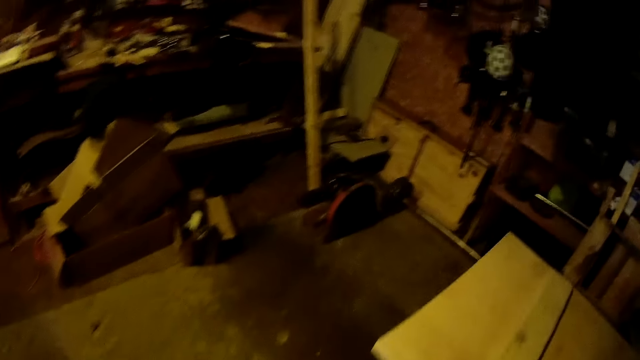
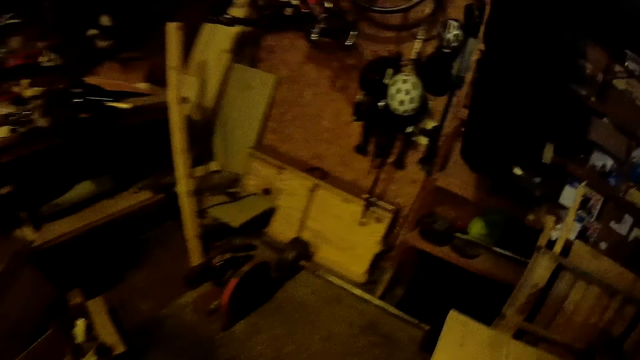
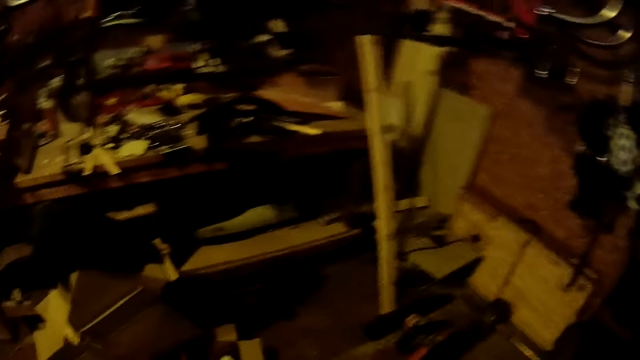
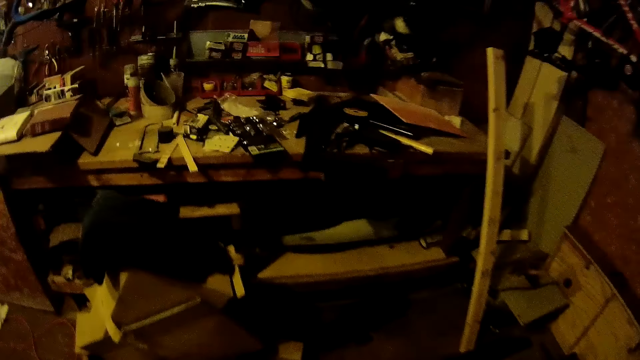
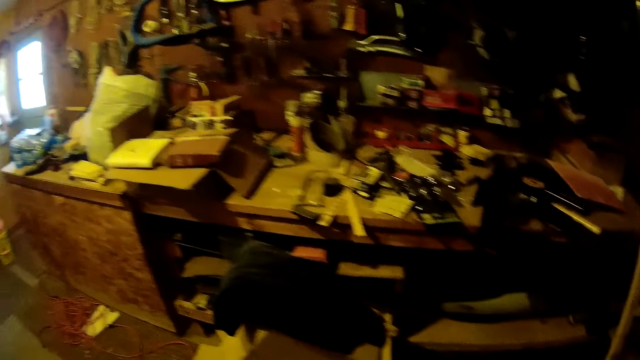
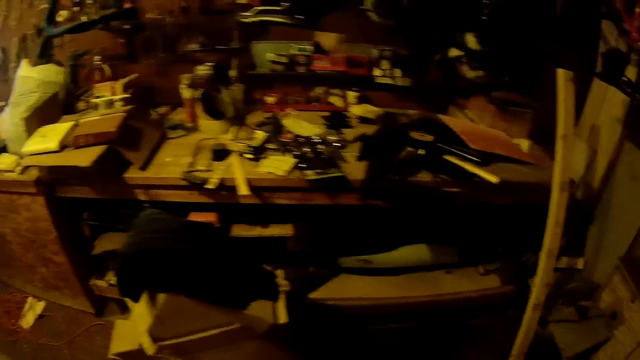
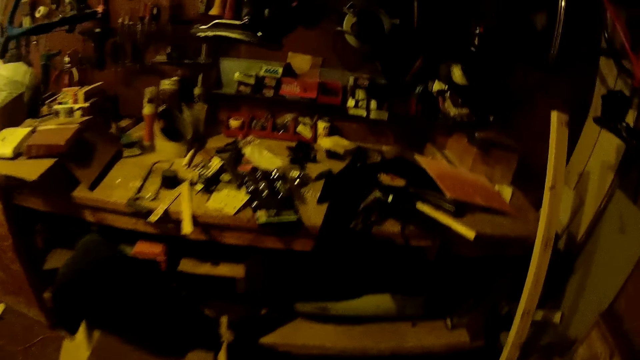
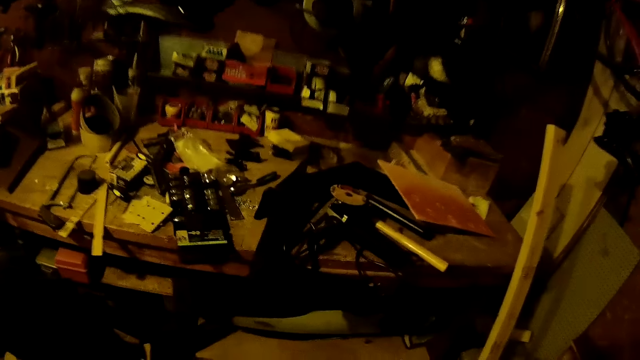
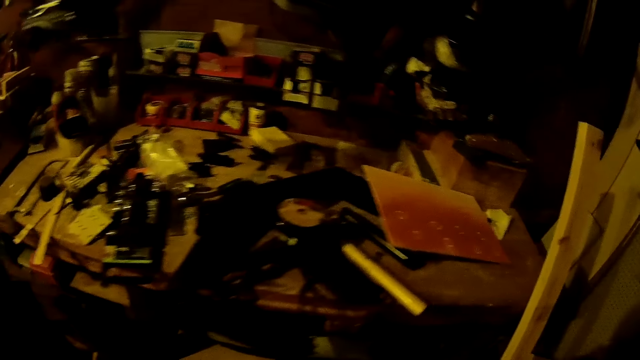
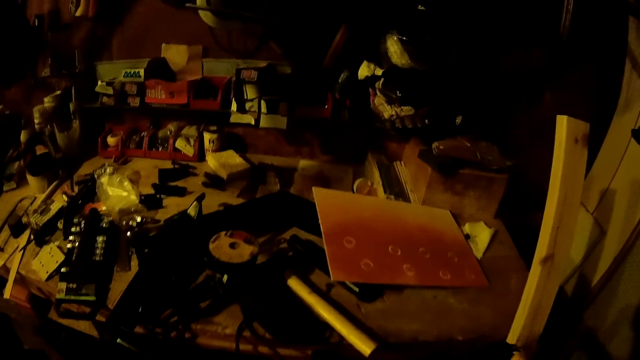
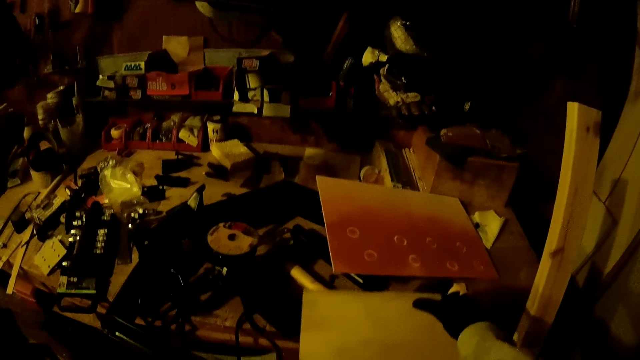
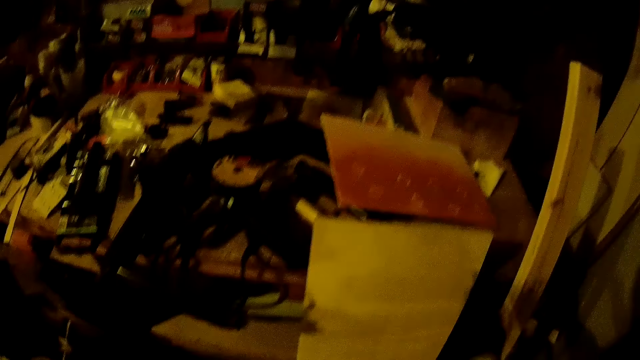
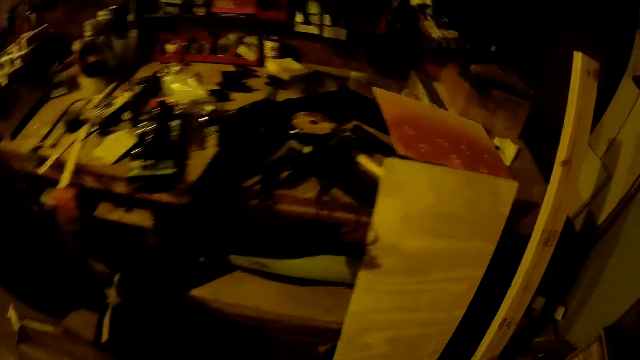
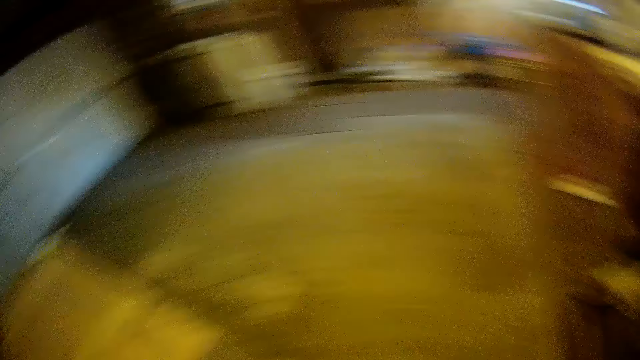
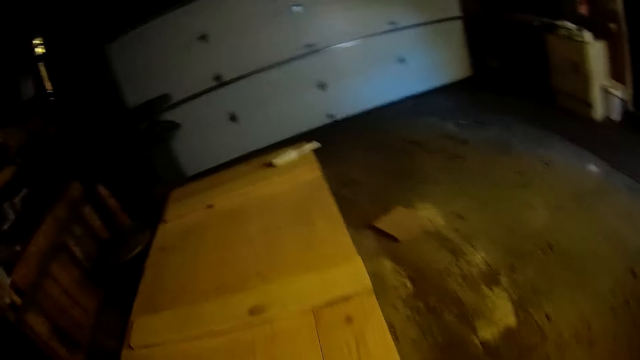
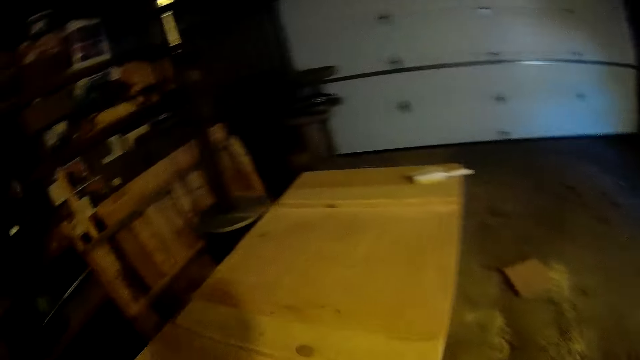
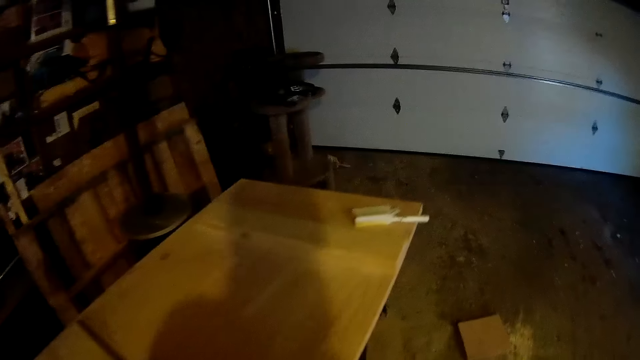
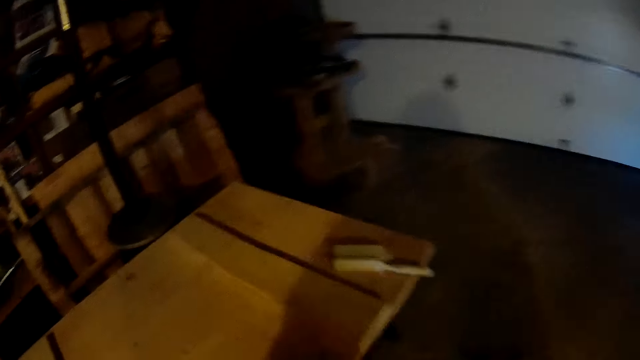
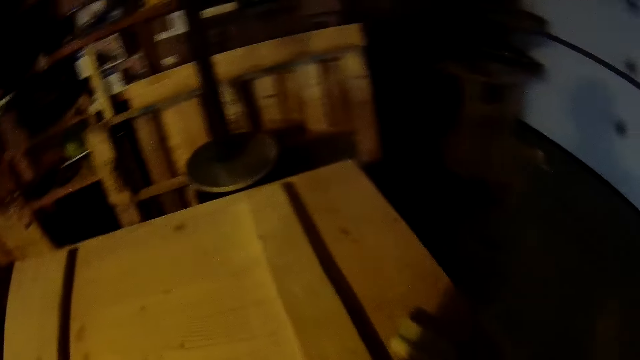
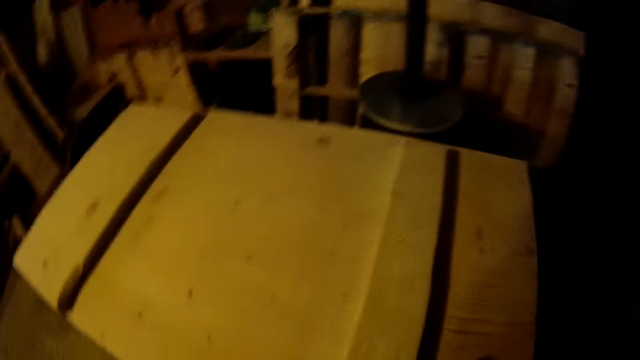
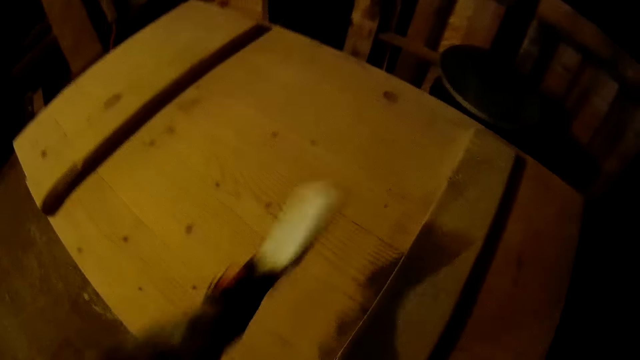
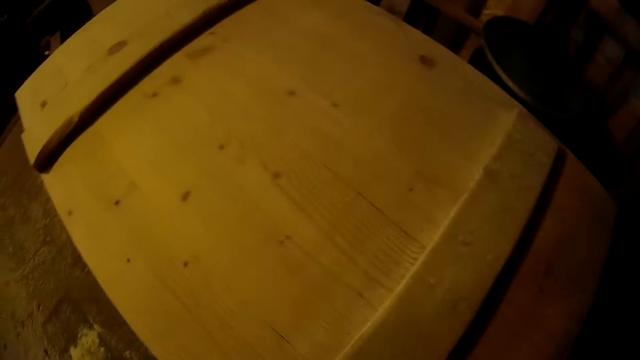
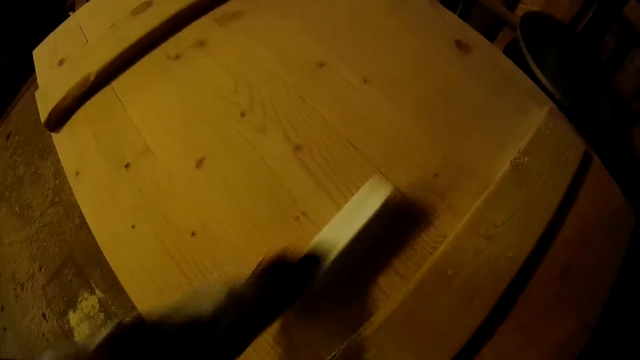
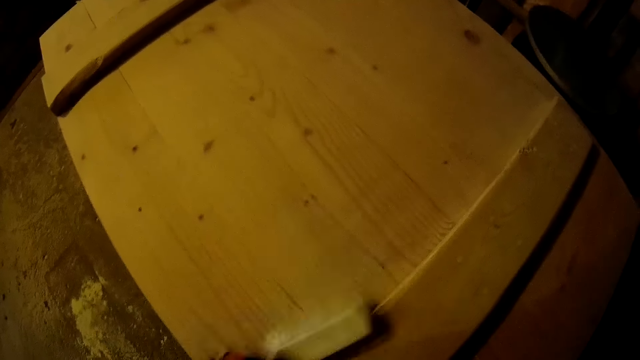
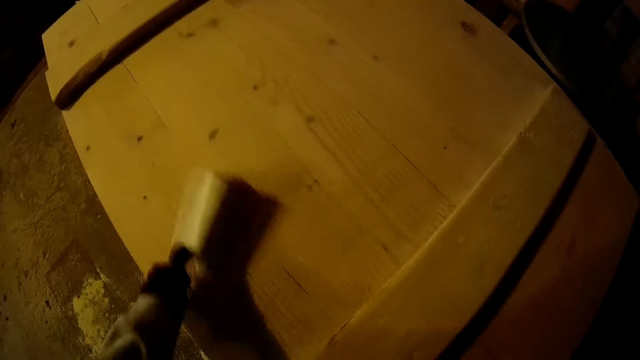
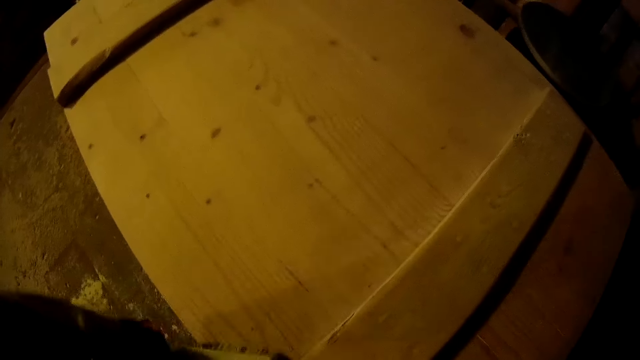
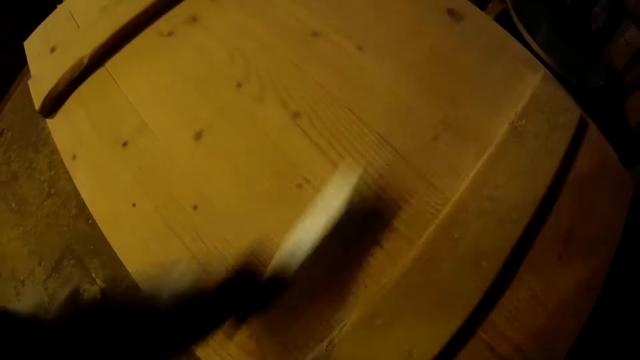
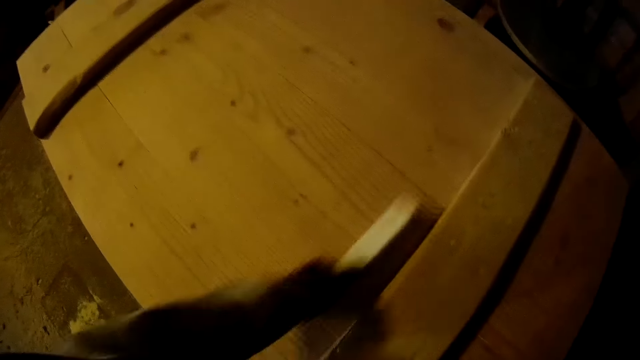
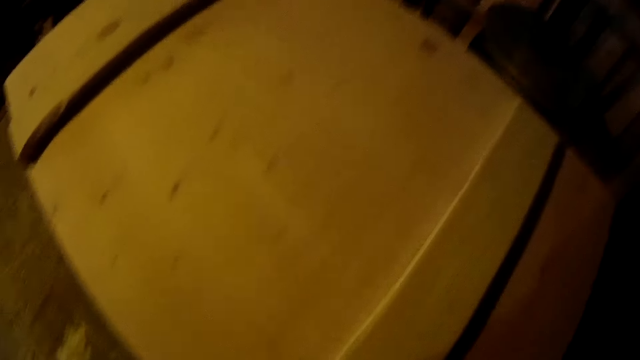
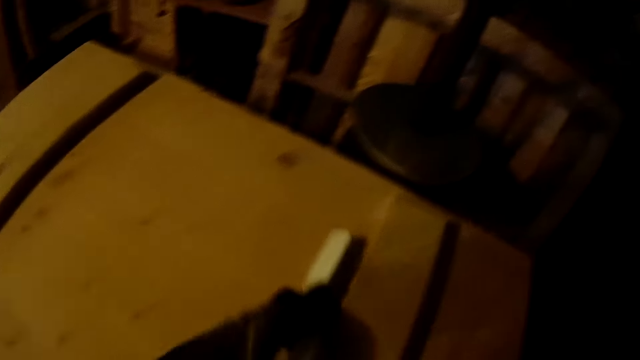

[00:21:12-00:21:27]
The camera wearer walks around the workshop. They place the plank against the desk. They walk around the workshop. They pick up a white cleaning brush from the table. They brush the table.

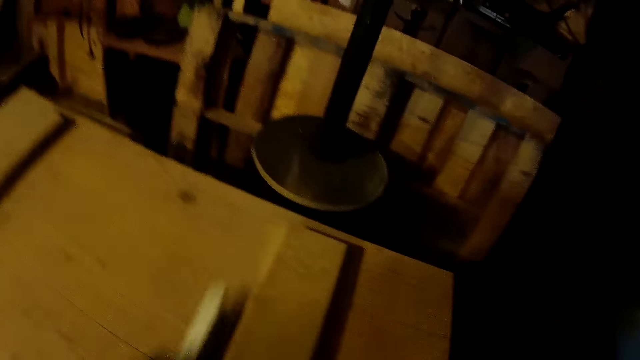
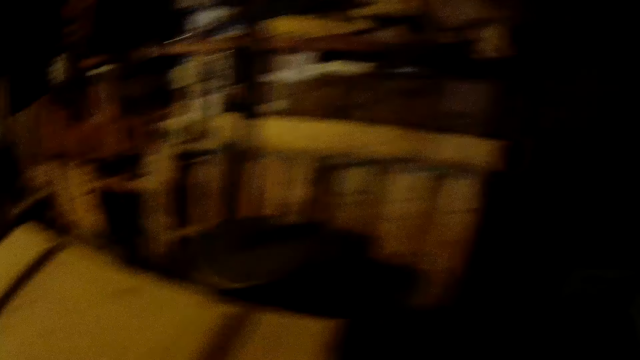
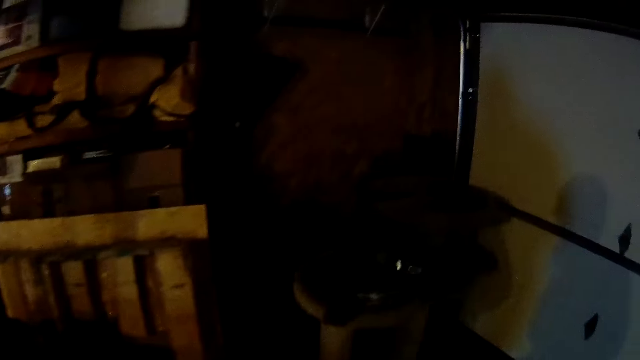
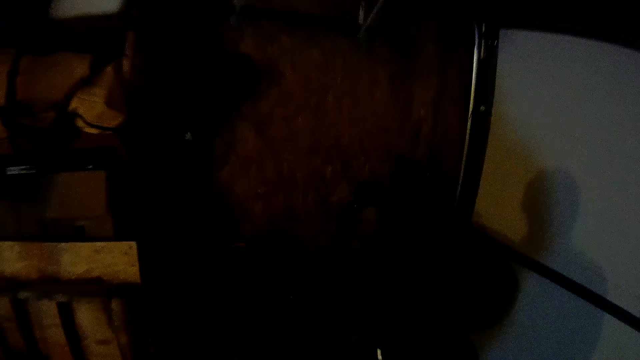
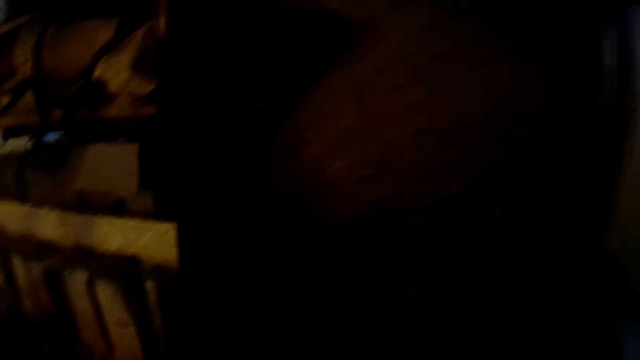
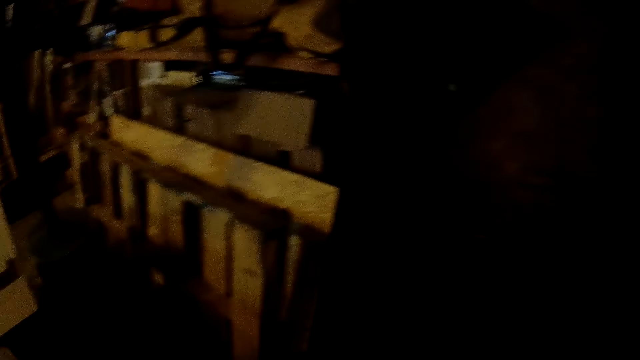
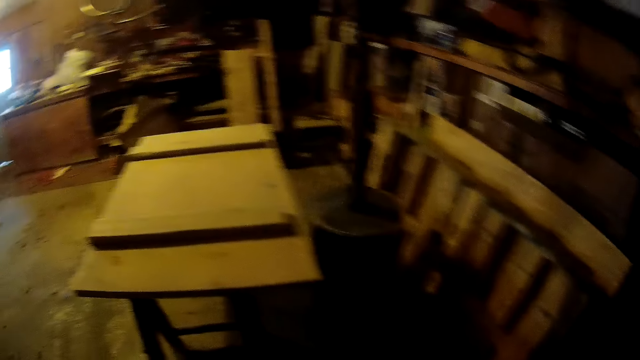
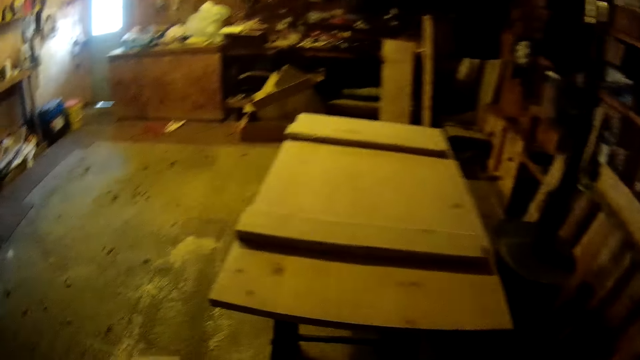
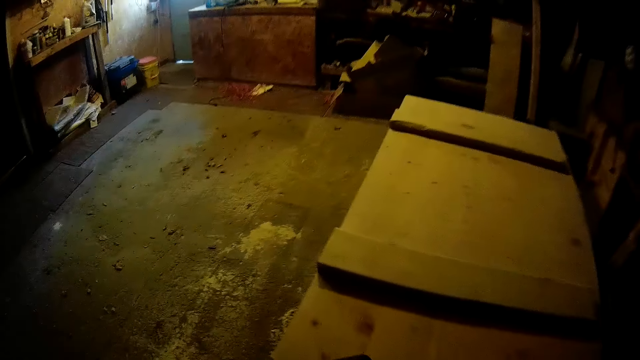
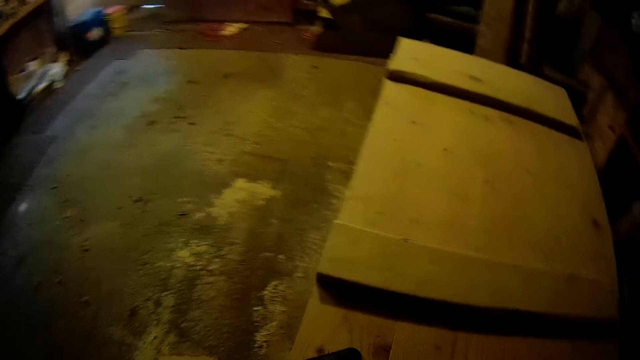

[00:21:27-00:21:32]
The camera wearer picks up the sander.
